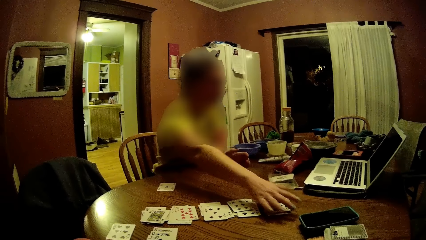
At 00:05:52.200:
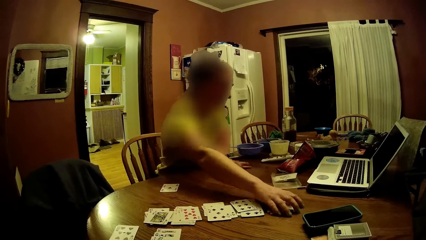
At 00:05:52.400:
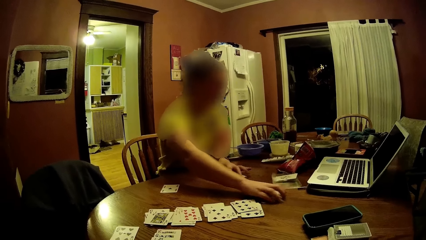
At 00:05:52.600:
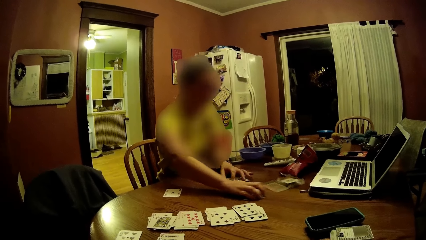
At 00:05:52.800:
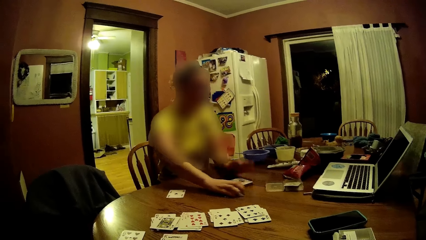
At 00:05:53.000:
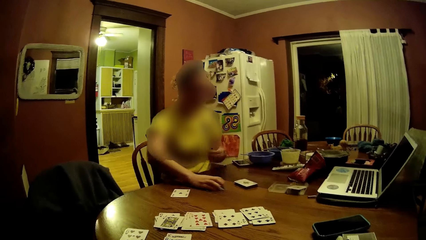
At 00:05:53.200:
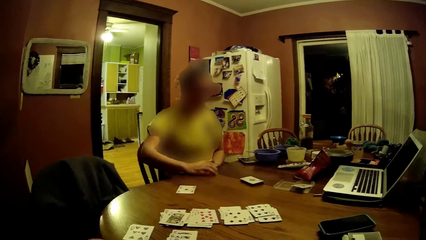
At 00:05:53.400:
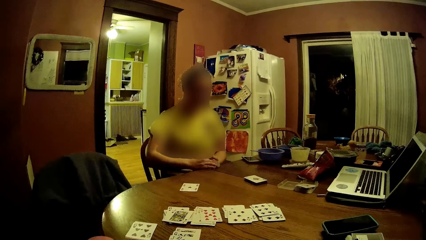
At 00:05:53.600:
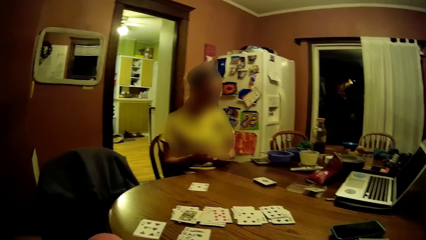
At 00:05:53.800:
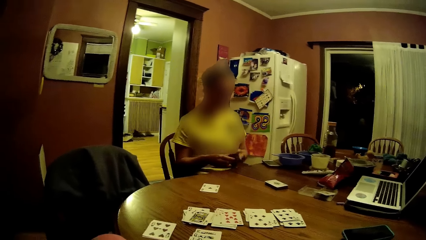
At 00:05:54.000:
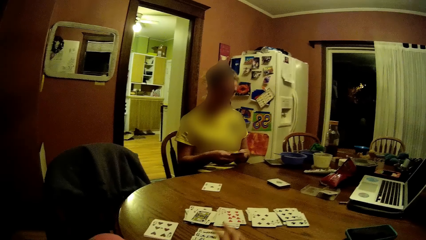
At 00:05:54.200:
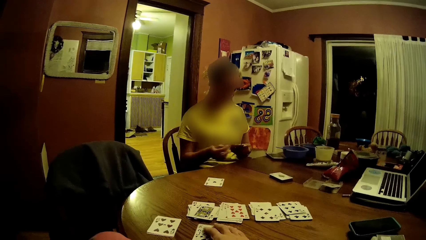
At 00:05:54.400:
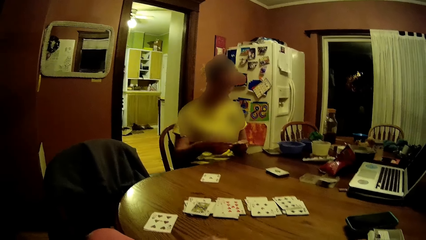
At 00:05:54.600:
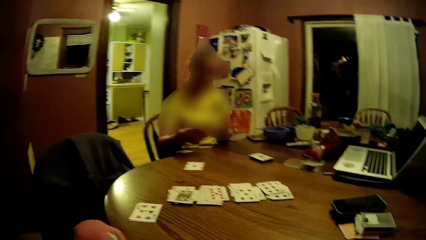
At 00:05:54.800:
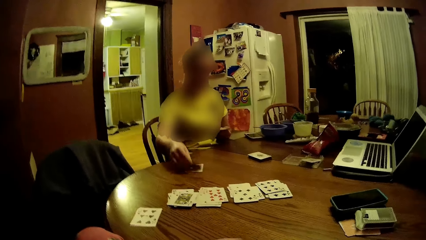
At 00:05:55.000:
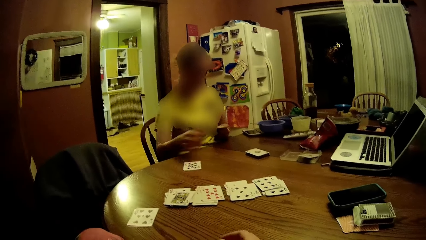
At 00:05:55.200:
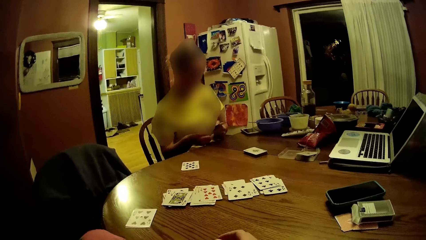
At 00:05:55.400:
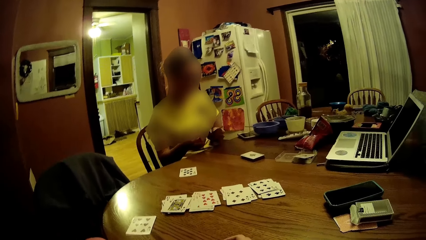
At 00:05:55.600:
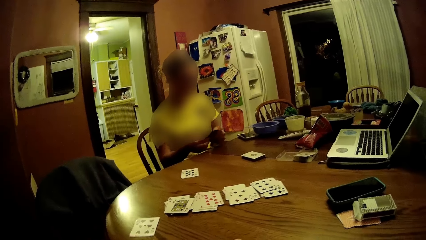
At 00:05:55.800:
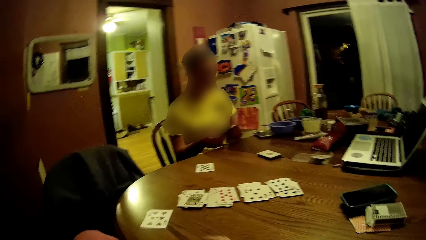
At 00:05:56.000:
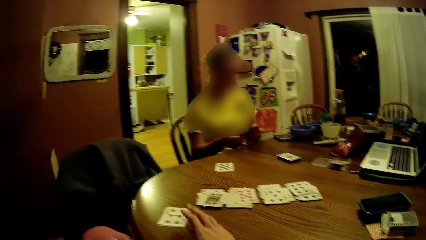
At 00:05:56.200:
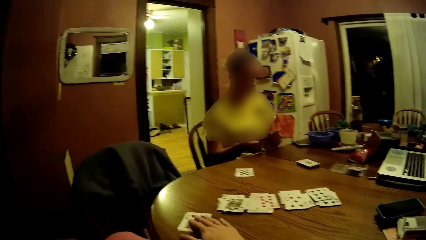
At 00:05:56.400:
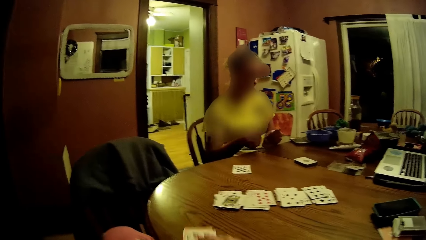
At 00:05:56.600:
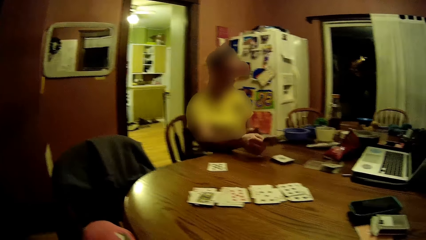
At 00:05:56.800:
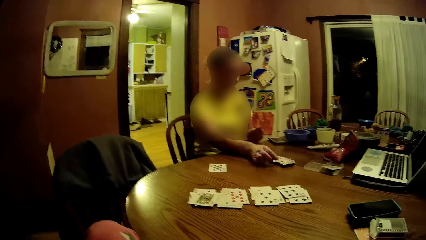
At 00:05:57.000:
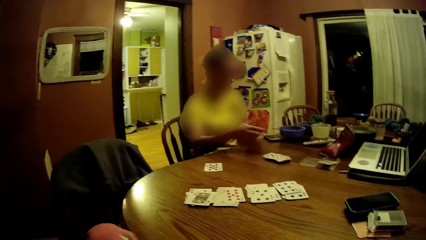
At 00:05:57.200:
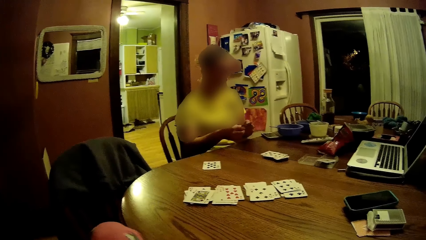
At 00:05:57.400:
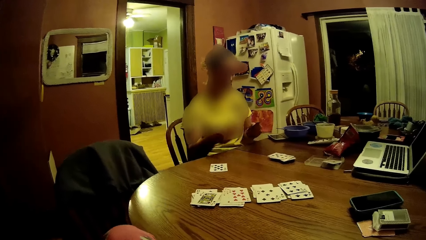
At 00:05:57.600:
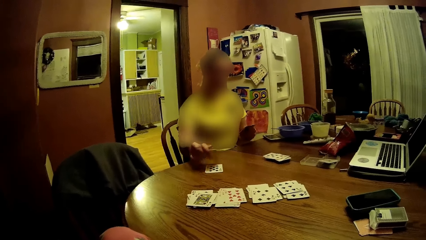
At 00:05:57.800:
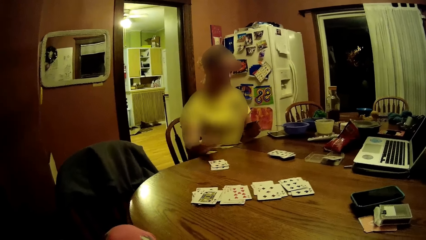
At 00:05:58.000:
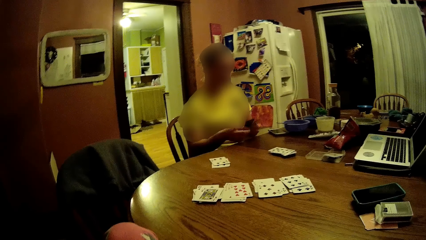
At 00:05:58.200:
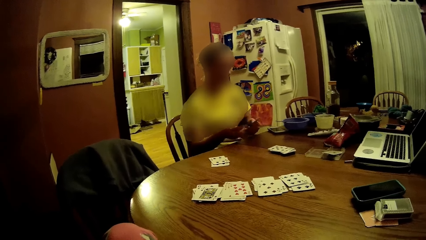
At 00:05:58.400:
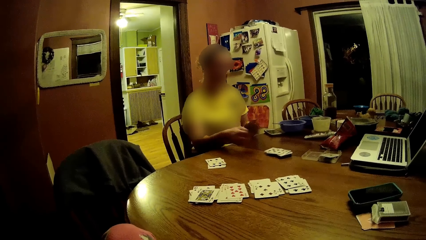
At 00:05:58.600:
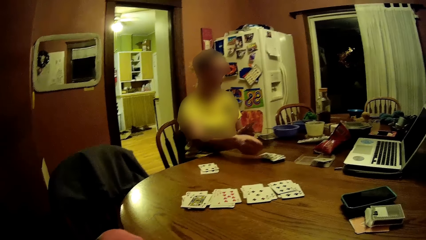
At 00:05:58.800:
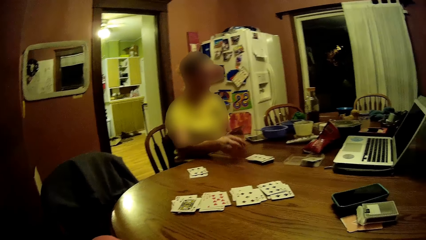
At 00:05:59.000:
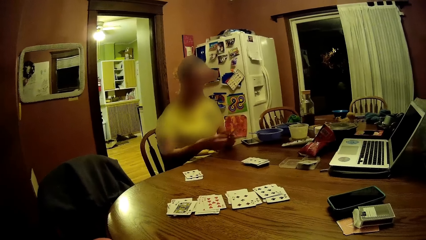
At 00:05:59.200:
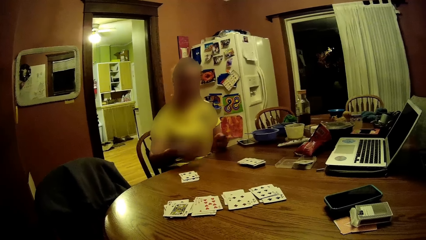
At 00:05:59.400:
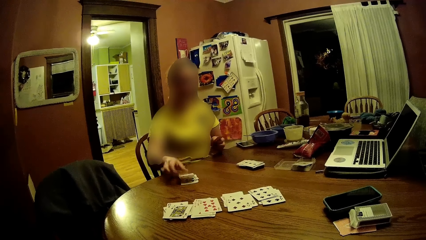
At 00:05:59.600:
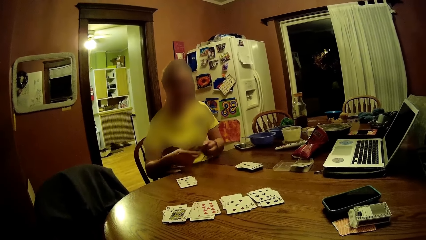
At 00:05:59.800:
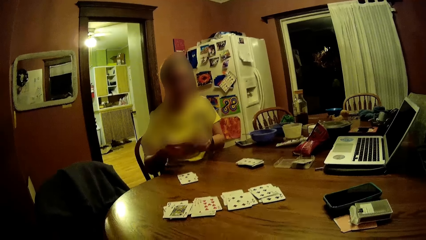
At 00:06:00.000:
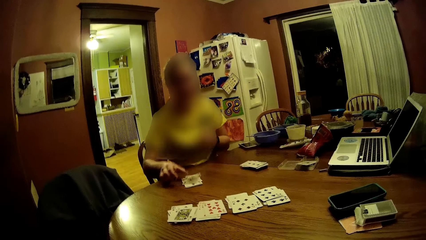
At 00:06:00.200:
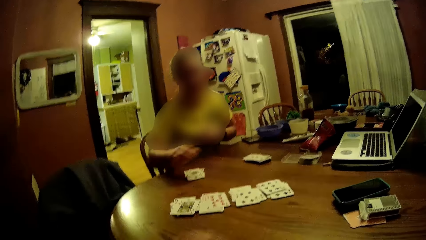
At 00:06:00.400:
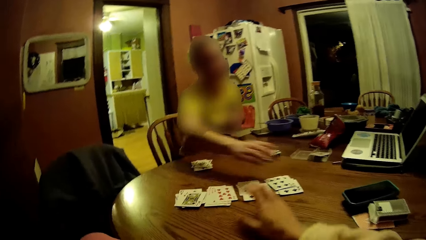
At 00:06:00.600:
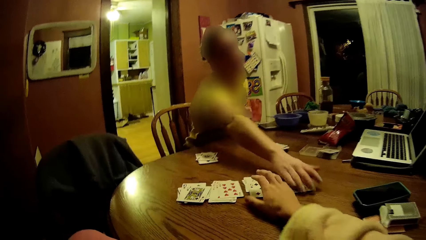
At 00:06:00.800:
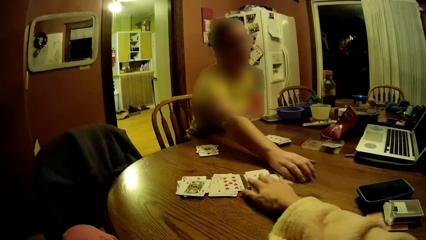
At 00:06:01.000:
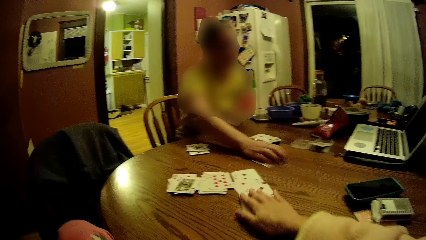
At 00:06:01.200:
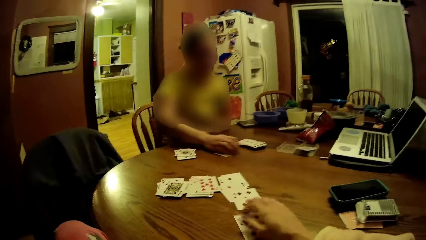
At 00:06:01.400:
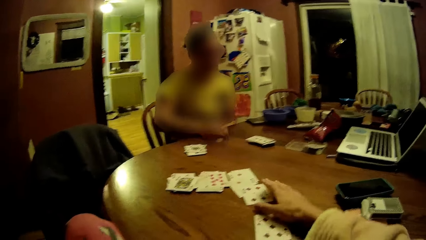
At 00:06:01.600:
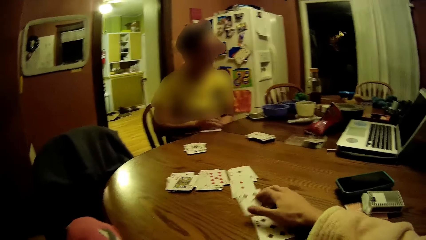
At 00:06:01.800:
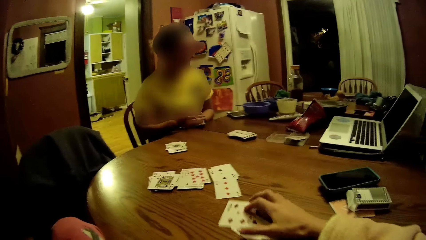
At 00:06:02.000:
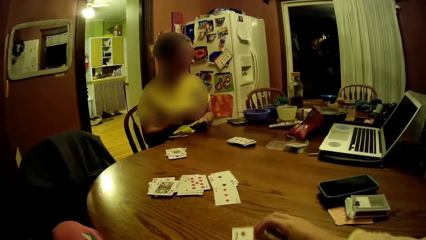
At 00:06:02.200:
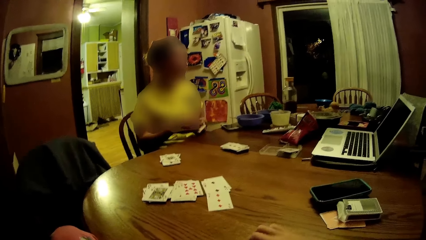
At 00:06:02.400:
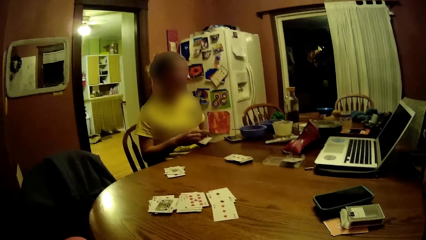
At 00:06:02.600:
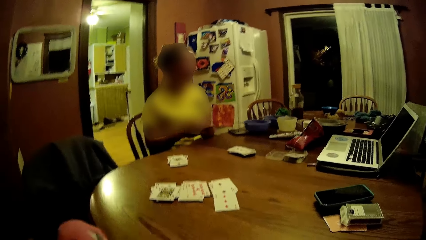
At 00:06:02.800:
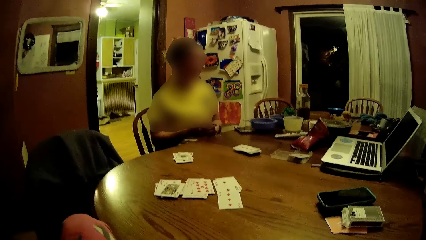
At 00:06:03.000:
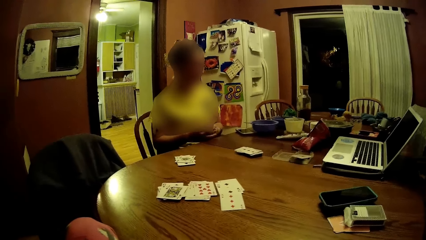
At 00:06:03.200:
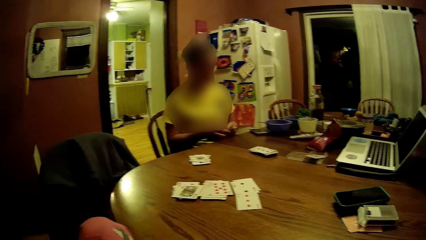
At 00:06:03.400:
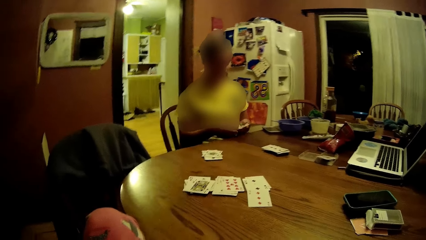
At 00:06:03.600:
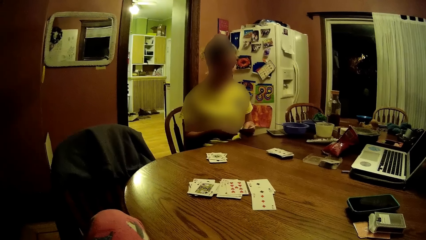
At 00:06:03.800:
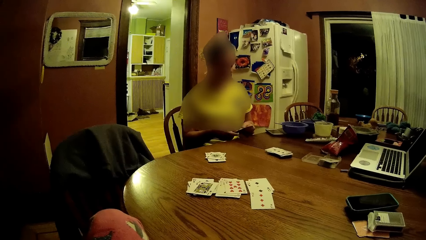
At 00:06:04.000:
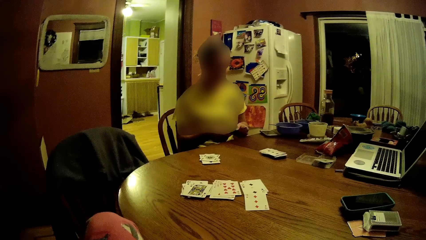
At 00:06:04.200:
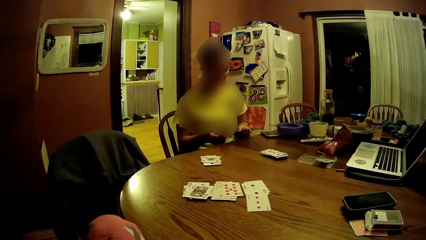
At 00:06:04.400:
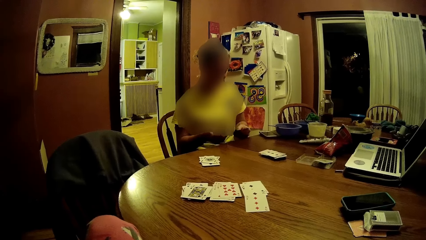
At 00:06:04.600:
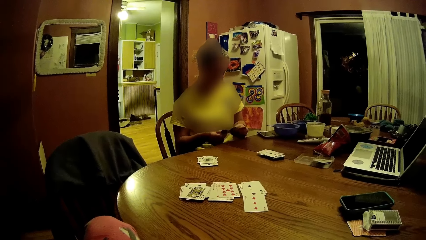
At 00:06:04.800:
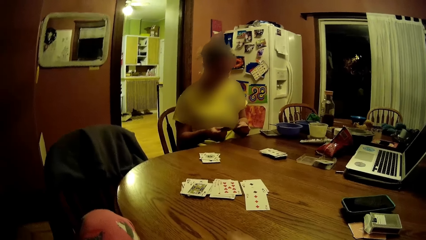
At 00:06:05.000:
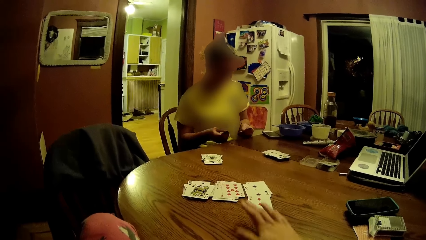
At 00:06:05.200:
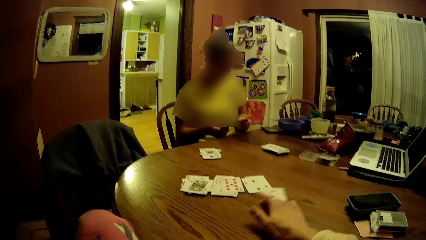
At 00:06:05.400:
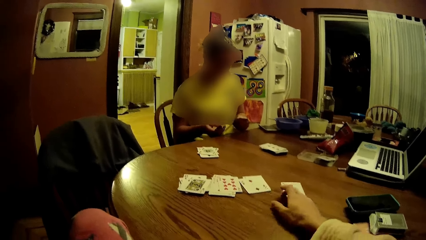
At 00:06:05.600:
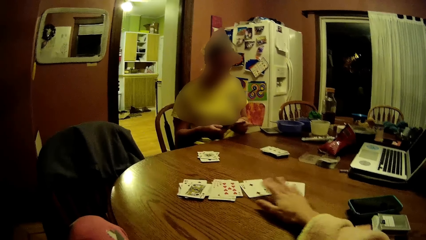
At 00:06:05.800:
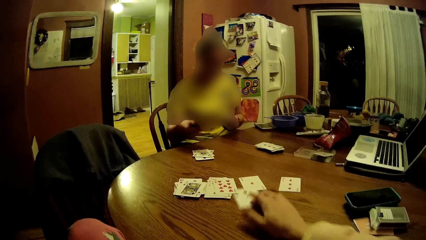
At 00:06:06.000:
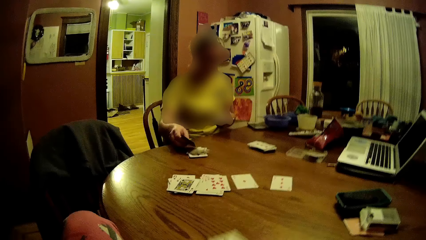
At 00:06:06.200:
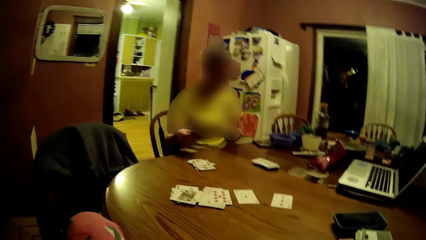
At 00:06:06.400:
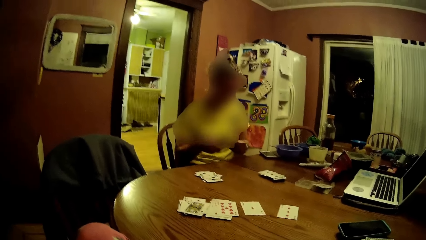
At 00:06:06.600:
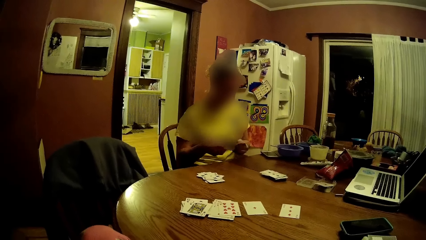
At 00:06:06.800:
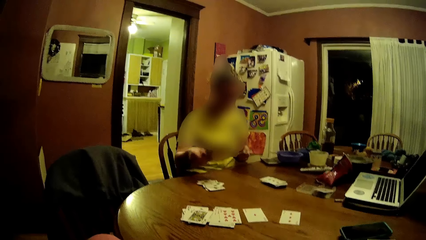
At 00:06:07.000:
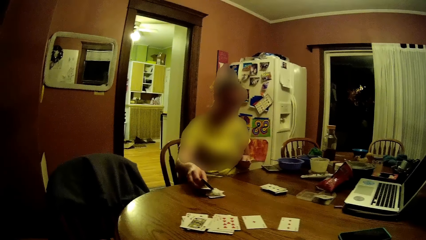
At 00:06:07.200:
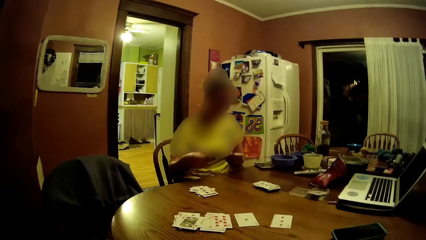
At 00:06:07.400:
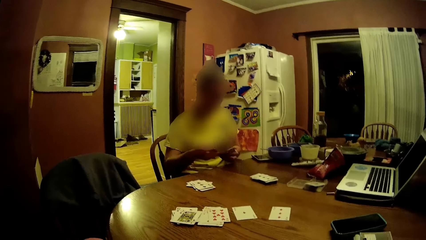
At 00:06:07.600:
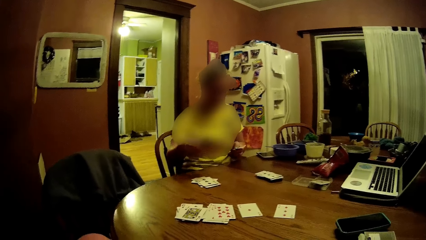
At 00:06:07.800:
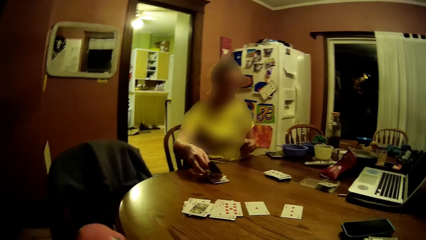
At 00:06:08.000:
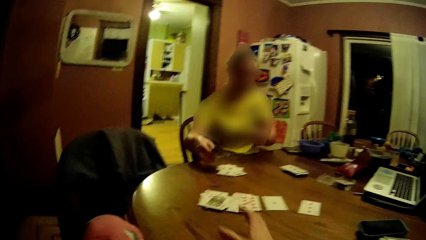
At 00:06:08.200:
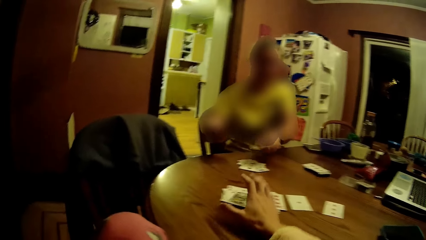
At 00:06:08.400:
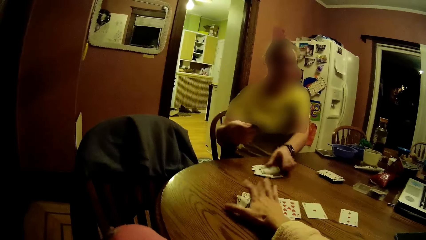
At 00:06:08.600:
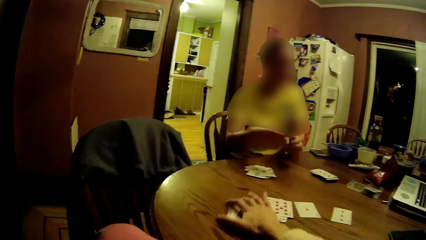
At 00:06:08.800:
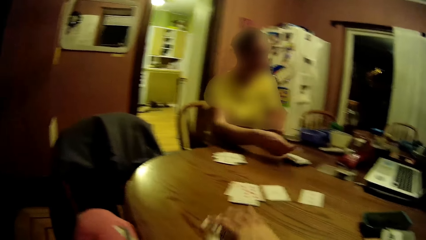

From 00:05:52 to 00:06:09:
The woman packs some cards from the table with her right hand. The camera wearer takes some cards from the table with his right hand. The woman removes two cards from the cards in her left hand. She drops the cards on the table with her right hand. The camera wearer takes some cards from the table with his right hand. The woman distributes the cards on the table. The camera wearer takes some cards from the table with his right hand. The woman takes some cards from the table with her right hand. She reshuffles the cards and checks the cards in her hands. The camera wearer moves some cards on the table with his right hand. He picks up a card. The woman distributes the cards on the table. She puts a card down.
